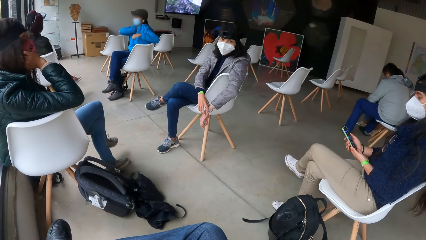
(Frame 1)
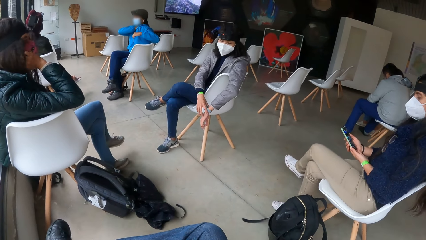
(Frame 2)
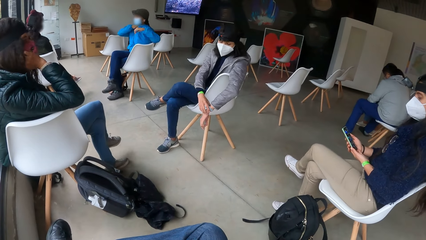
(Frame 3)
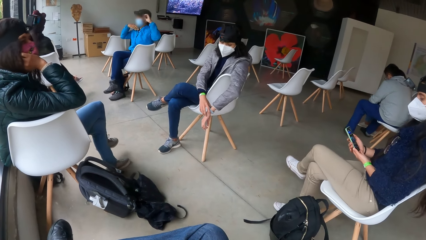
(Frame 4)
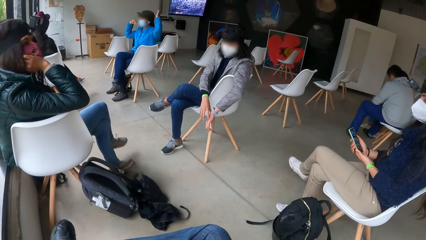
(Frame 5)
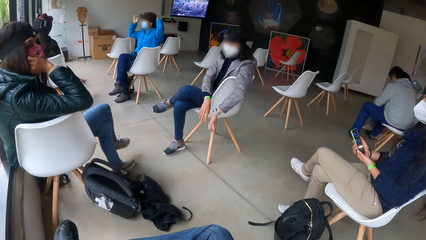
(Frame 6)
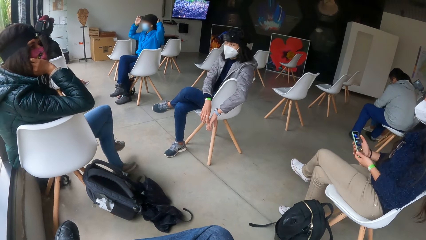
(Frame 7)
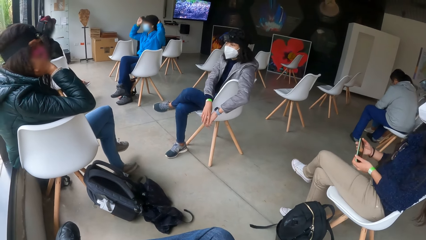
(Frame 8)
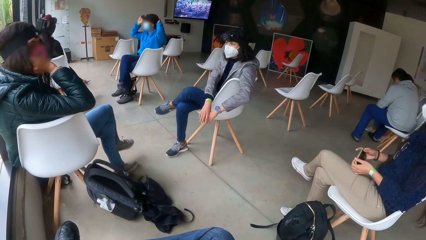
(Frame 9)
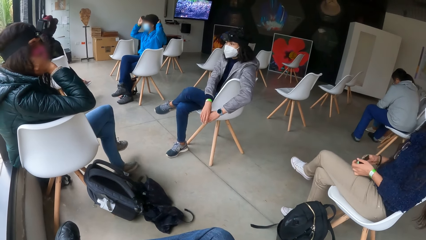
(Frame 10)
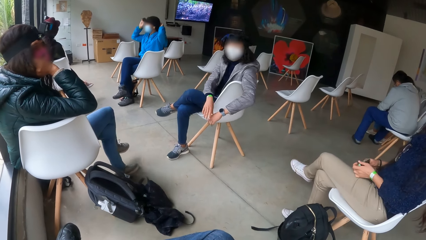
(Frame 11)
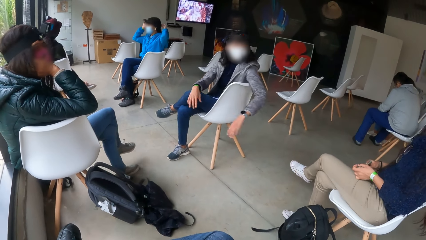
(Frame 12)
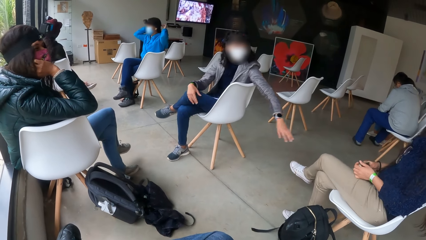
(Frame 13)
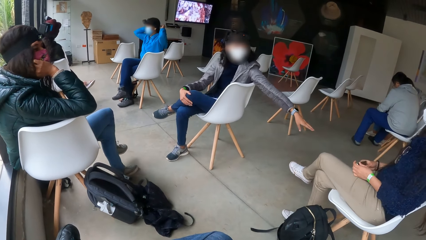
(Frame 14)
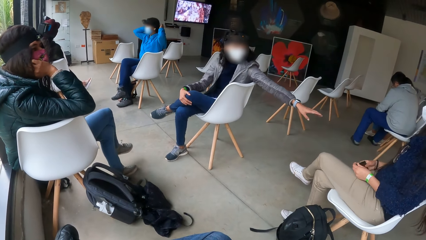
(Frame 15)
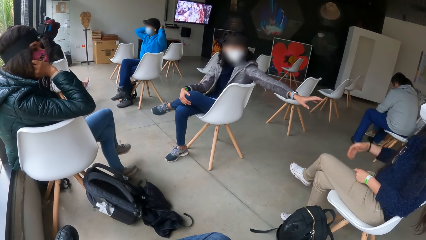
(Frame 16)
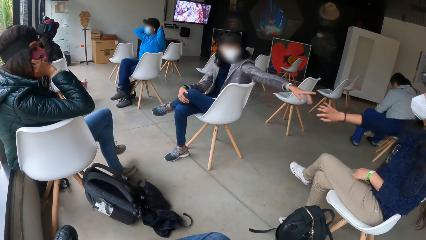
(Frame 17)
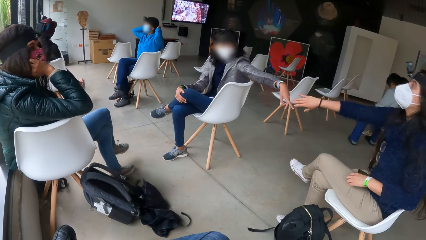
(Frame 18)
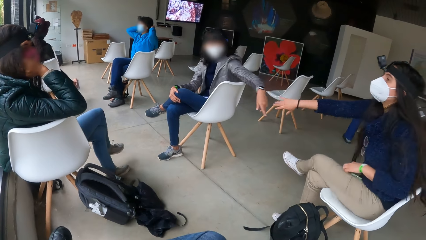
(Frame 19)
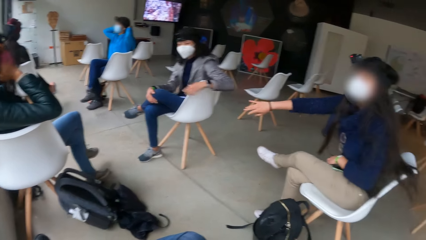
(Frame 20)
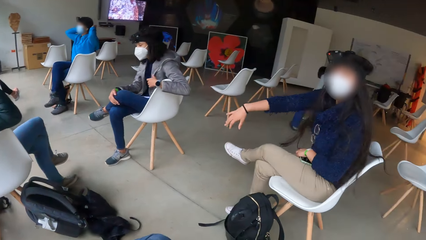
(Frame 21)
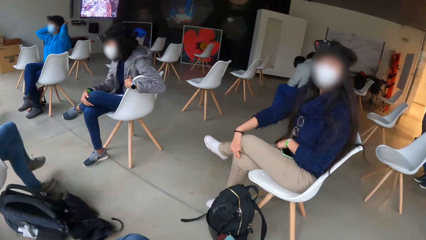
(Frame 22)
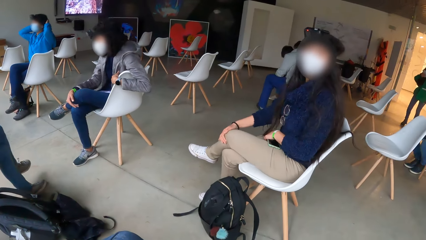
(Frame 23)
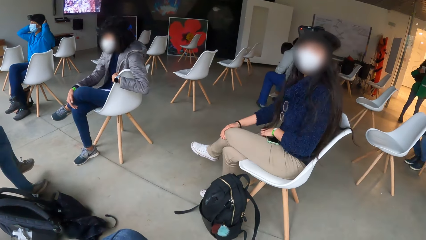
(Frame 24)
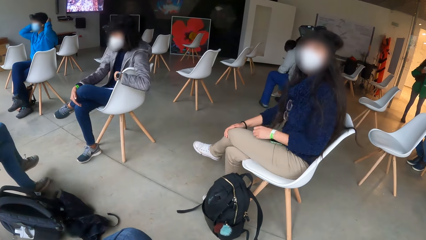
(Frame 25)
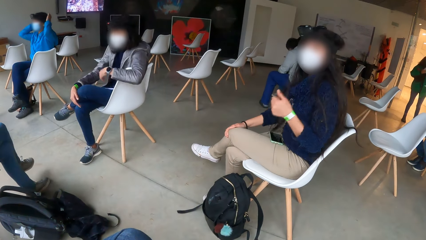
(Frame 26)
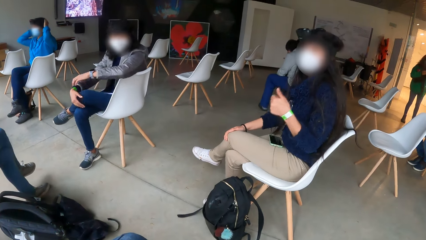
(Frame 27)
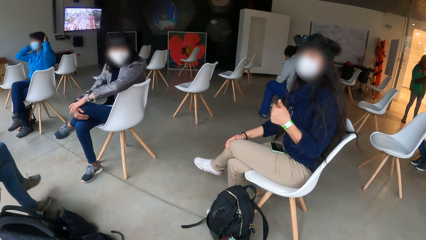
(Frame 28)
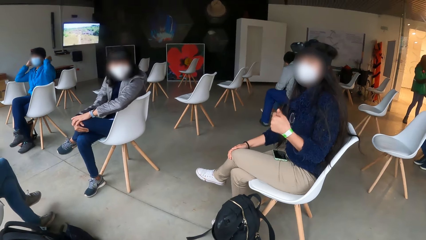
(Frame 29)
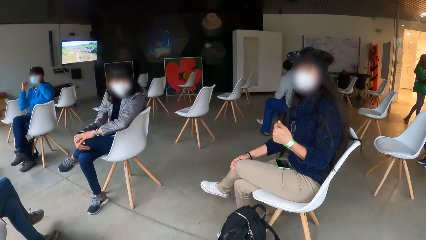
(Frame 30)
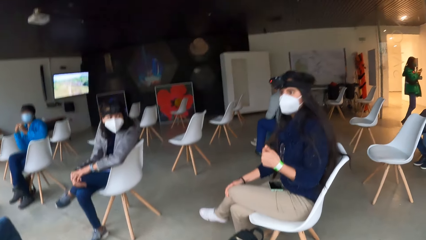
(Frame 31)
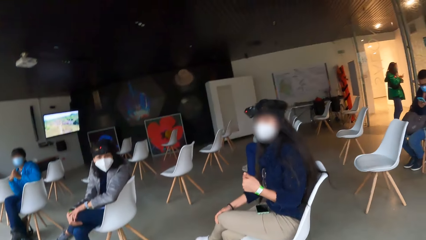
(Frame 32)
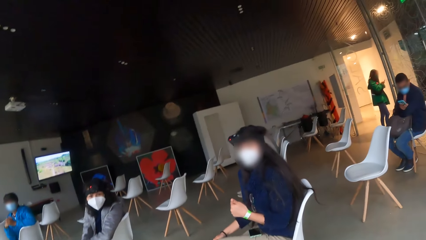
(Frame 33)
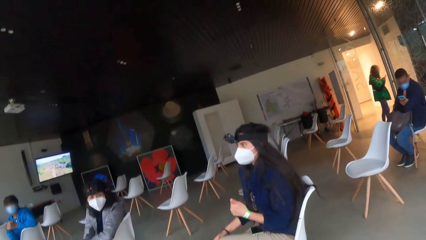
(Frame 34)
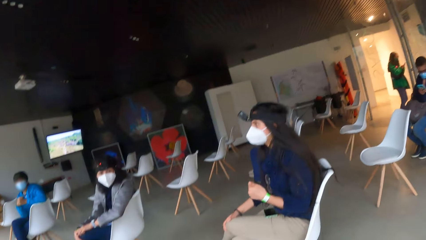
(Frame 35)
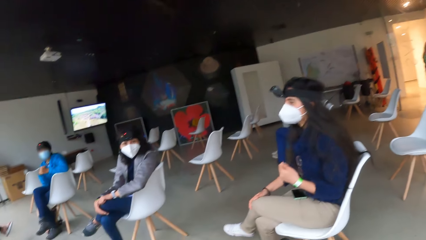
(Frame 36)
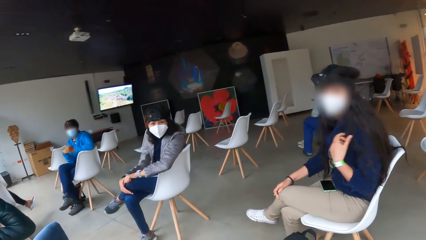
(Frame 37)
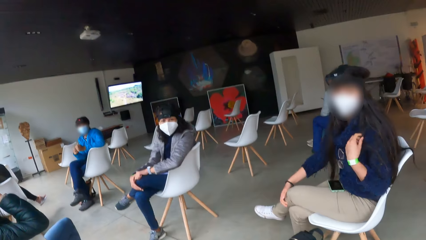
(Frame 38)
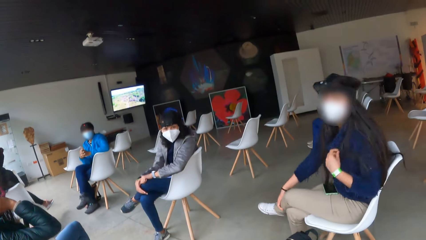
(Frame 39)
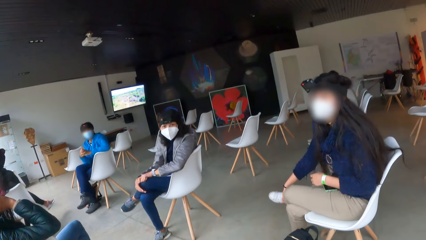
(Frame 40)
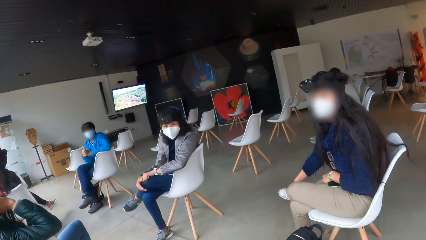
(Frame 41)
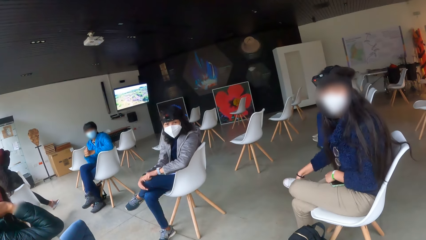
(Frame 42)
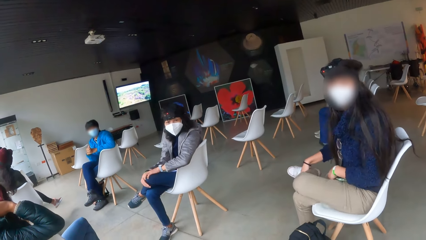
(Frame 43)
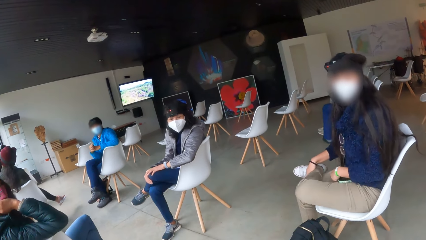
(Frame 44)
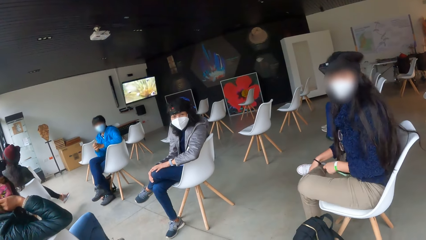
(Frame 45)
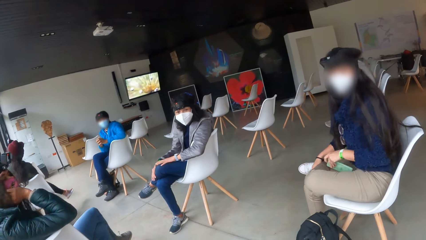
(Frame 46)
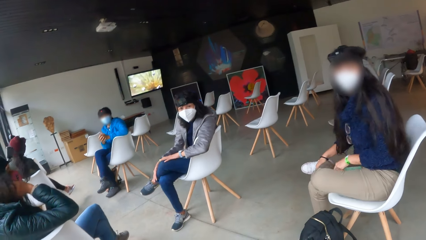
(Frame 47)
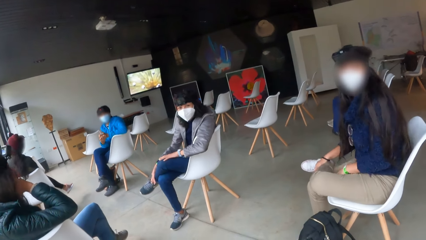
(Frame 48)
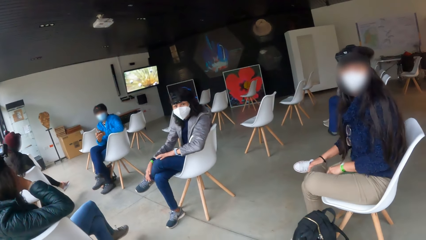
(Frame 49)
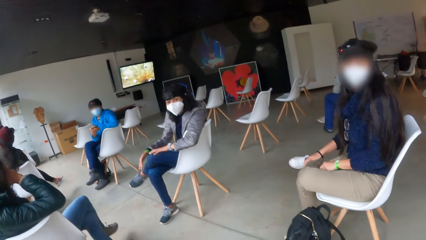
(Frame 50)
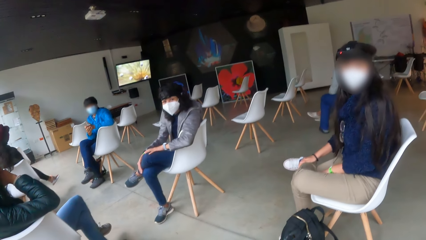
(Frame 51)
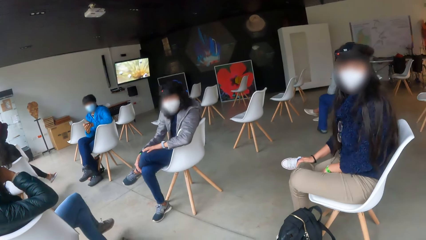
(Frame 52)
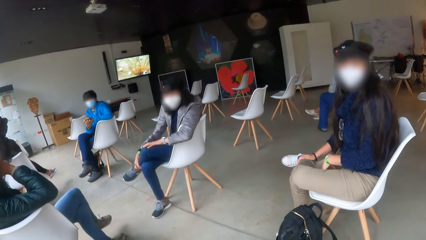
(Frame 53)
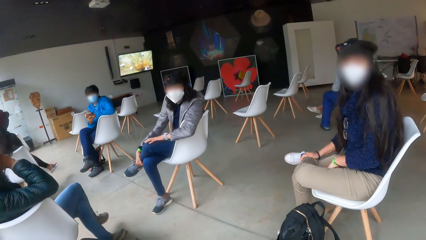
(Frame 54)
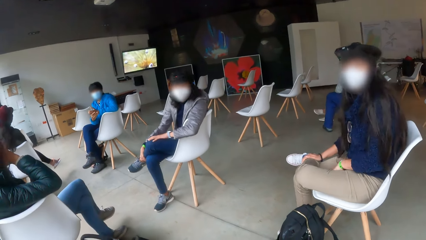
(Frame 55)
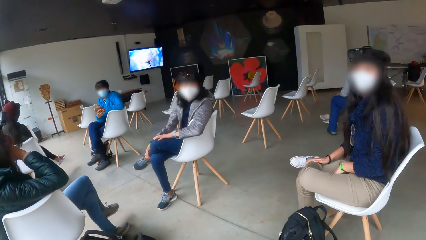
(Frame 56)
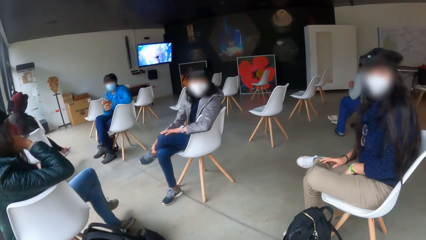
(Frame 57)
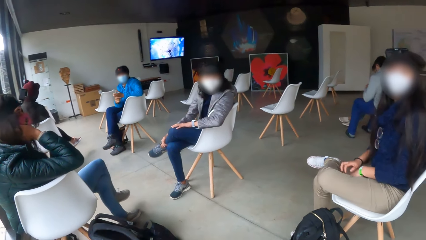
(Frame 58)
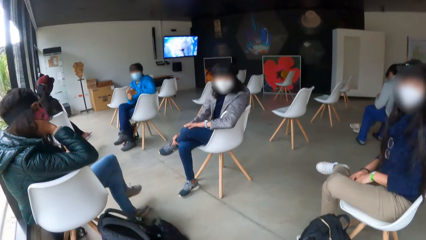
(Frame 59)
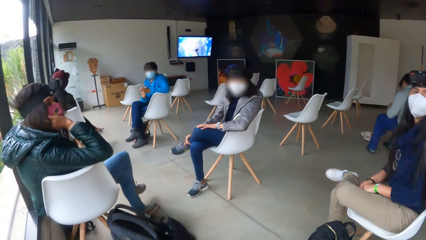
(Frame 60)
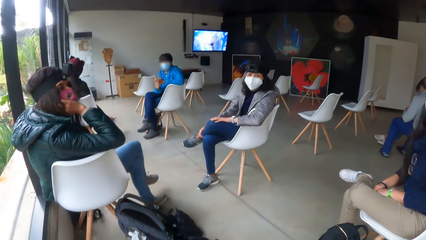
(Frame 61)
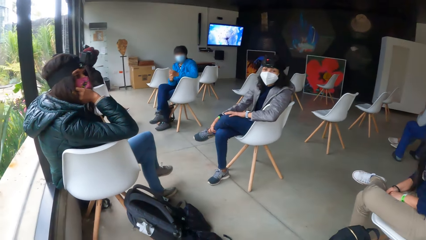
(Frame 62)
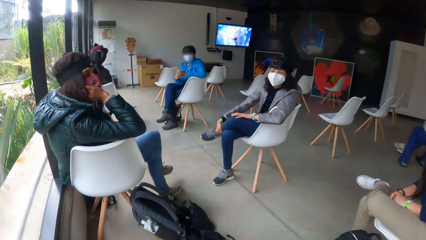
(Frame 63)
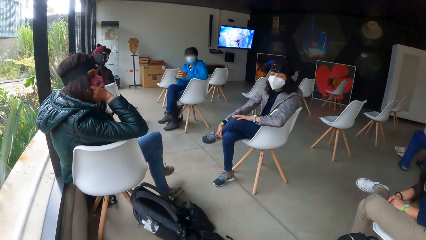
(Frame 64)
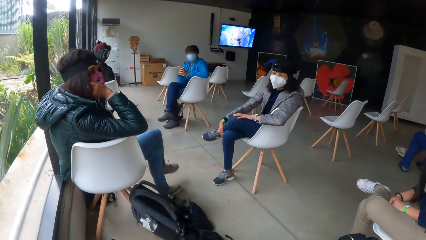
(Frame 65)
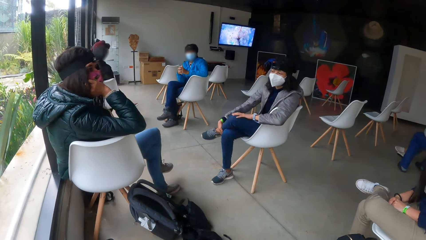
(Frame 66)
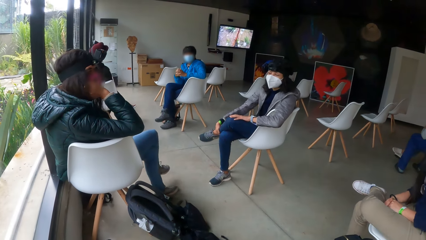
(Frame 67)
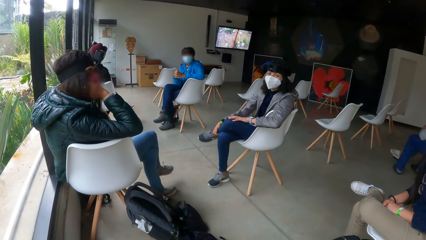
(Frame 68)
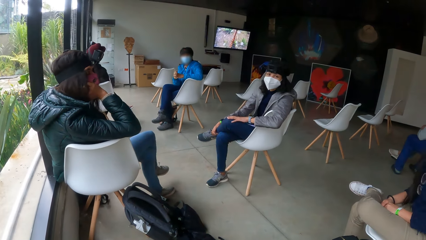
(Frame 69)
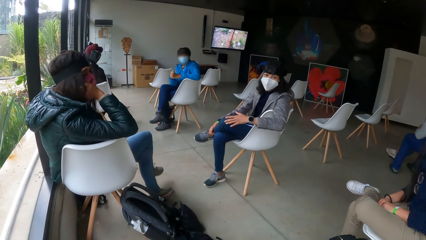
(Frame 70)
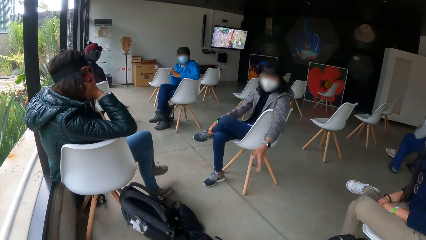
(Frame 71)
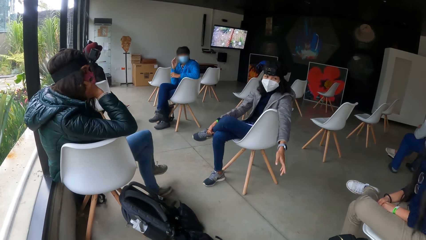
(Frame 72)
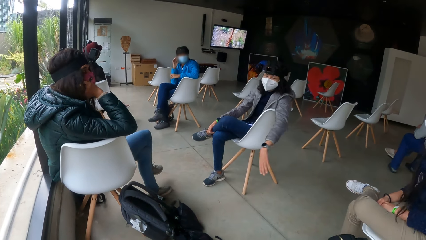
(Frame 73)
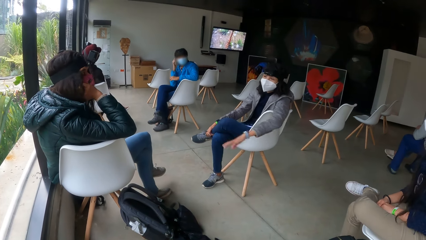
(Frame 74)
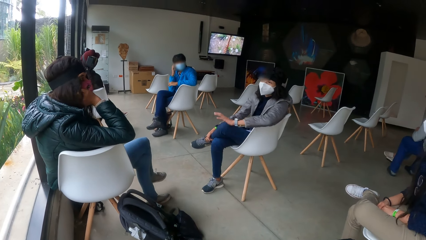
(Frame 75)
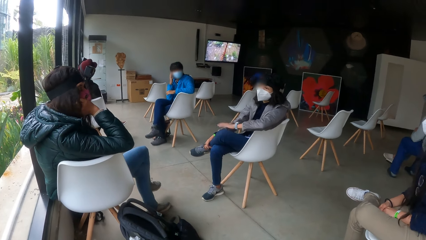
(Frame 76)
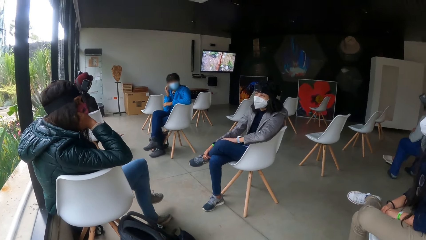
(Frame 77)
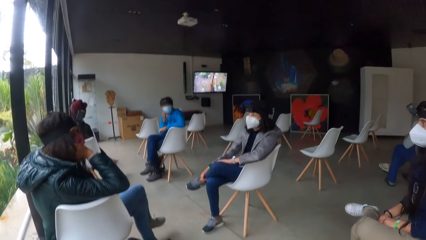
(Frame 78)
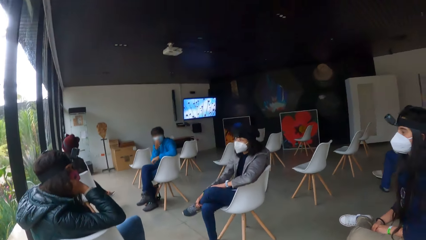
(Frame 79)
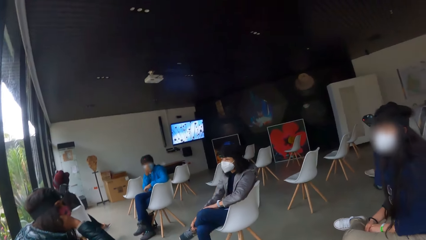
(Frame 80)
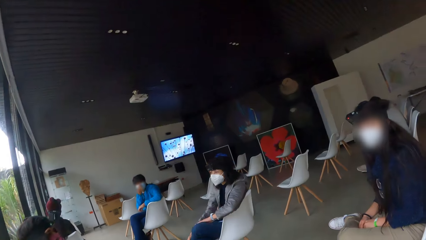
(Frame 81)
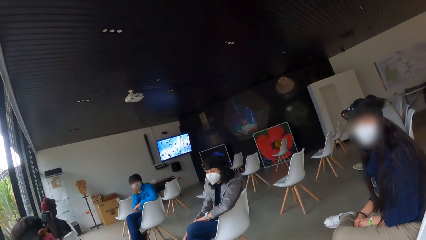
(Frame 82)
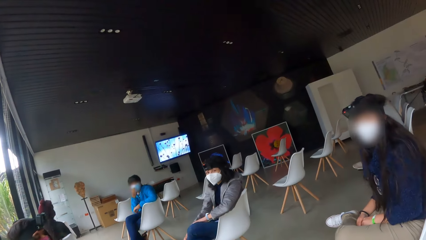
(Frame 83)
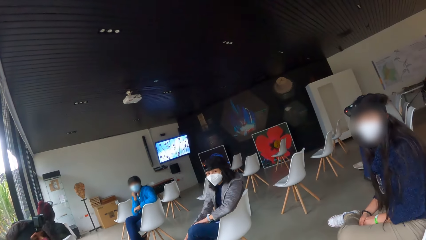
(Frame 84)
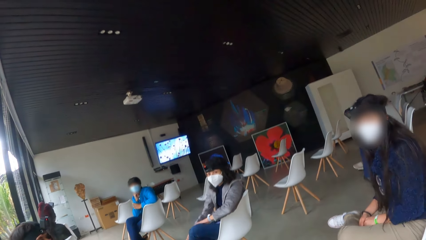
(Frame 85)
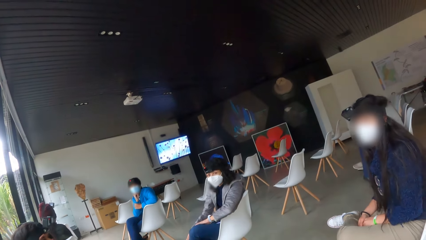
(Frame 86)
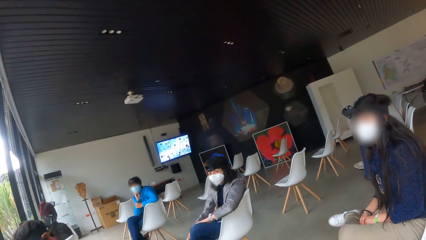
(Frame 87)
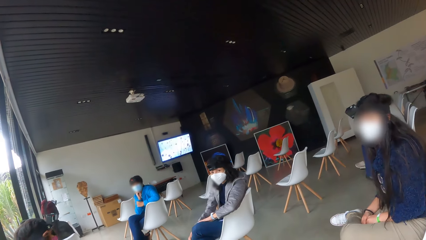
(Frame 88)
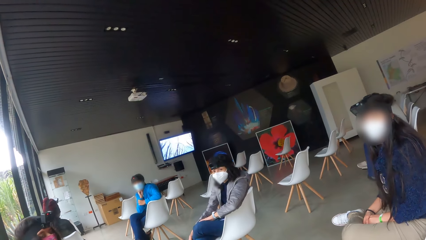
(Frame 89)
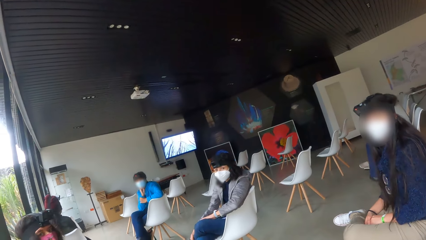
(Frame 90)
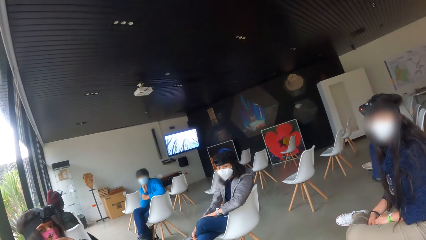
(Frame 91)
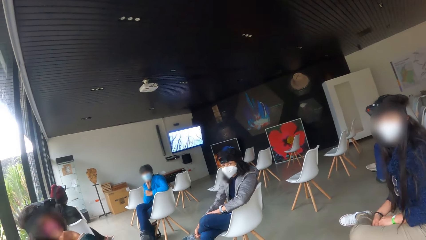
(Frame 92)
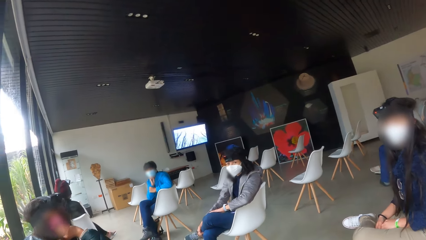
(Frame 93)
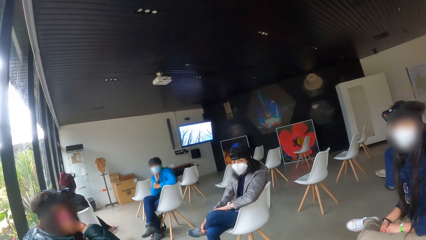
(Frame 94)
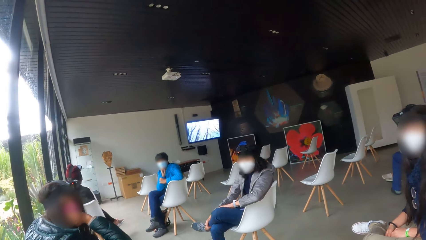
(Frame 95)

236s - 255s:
A woman interacts with another woman. The other woman drops the mobile phone in her left hand on her lap. She moves the mobile phone from her lap to the chair.
